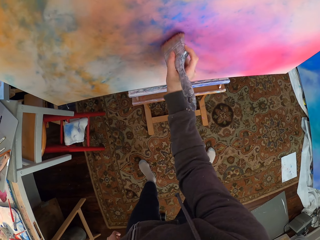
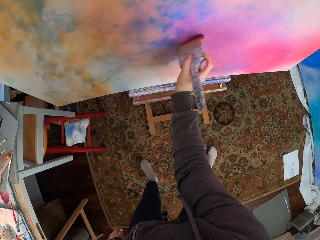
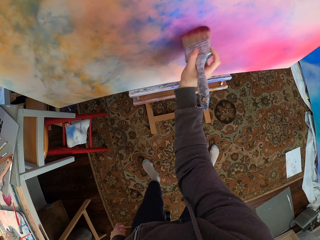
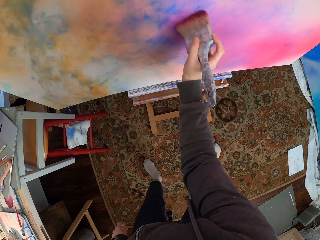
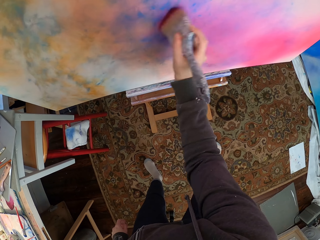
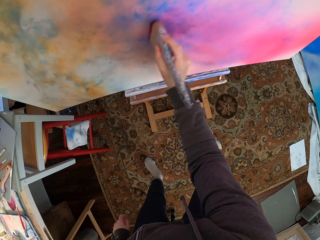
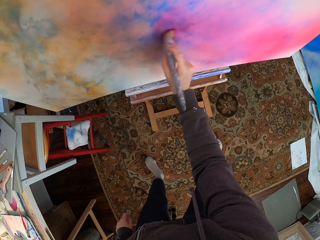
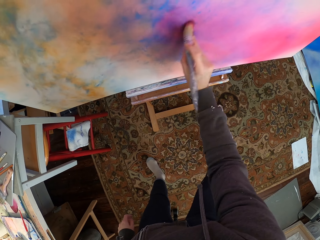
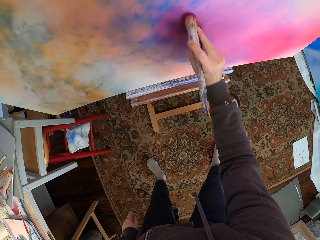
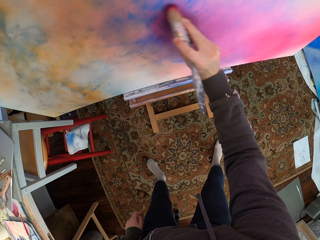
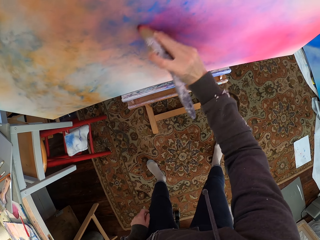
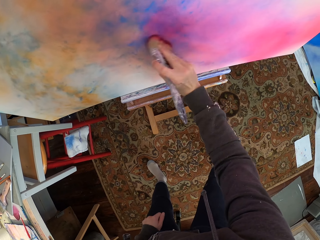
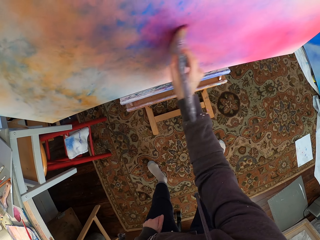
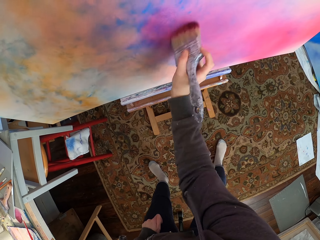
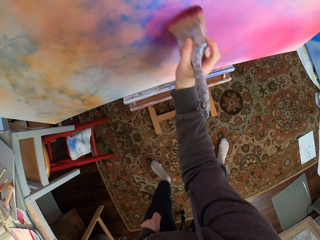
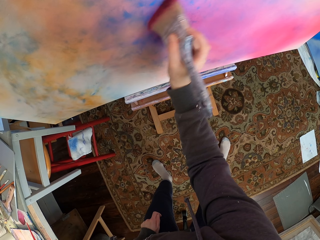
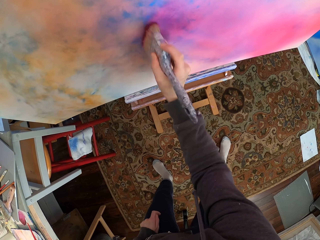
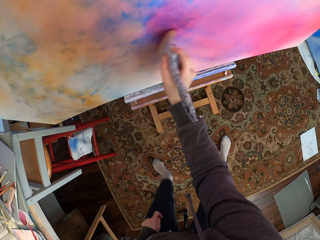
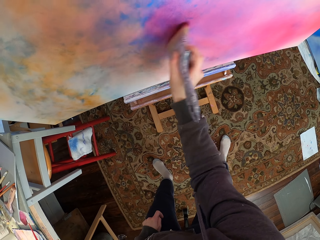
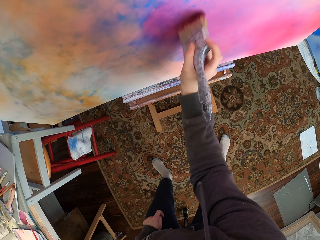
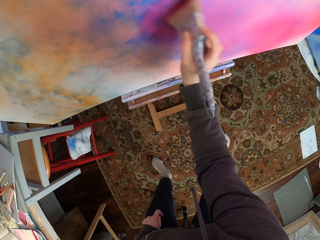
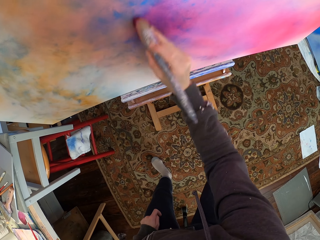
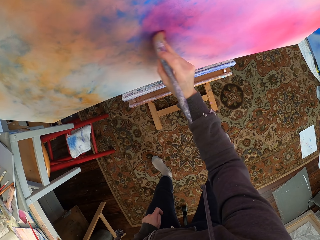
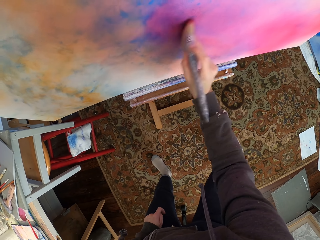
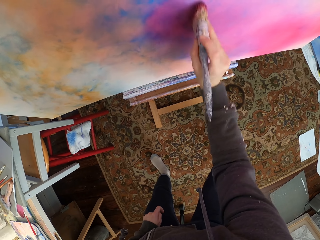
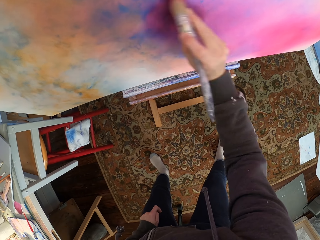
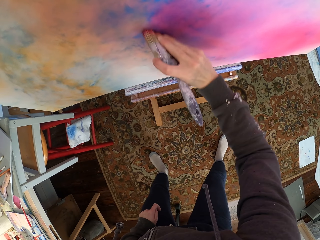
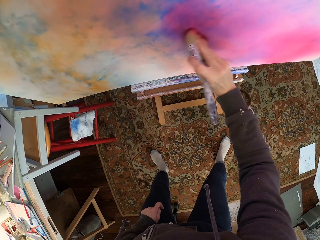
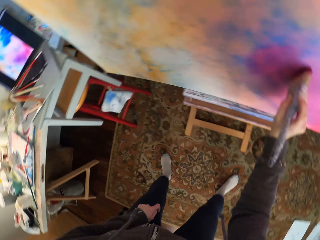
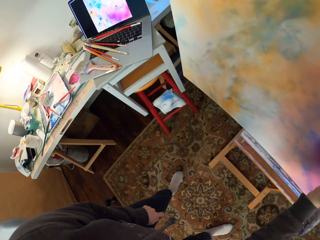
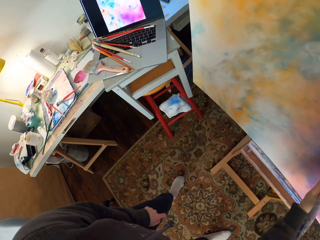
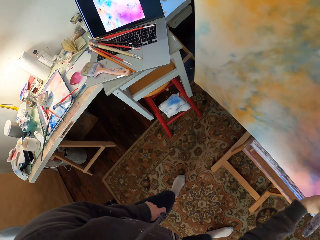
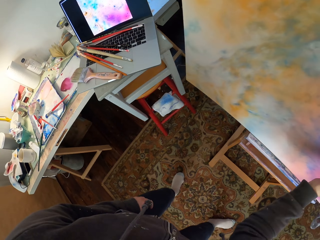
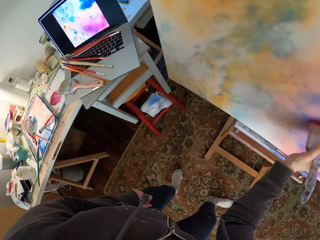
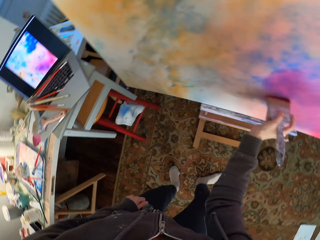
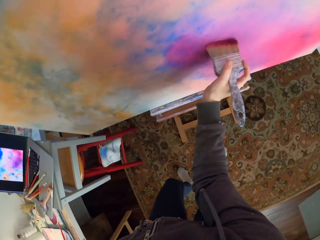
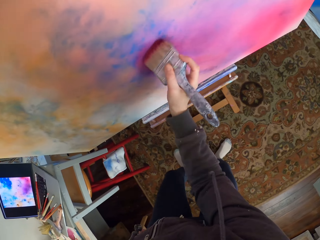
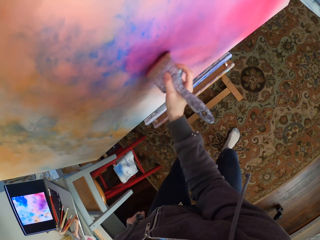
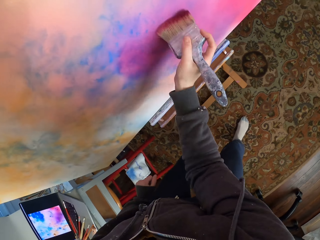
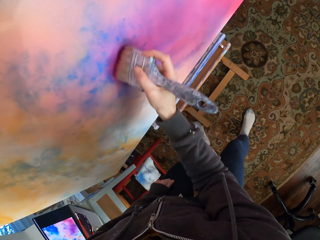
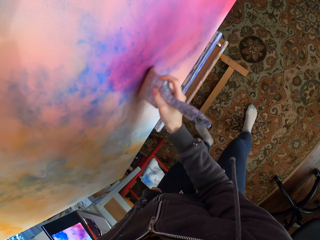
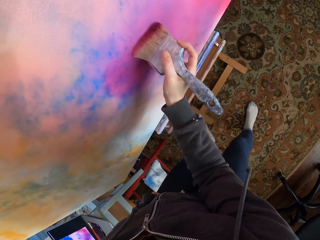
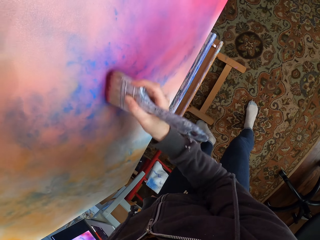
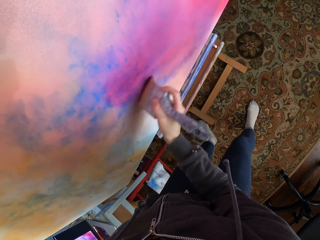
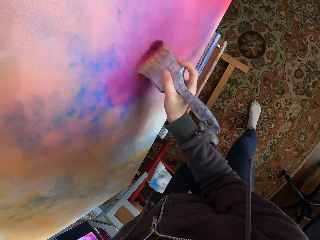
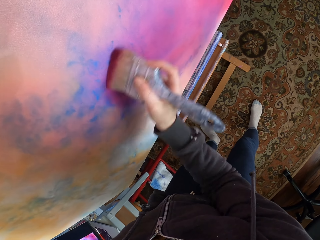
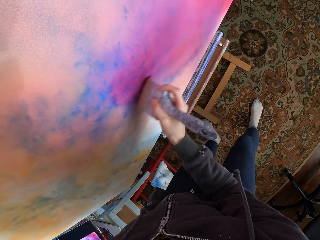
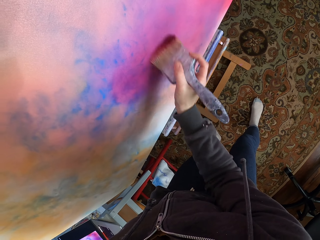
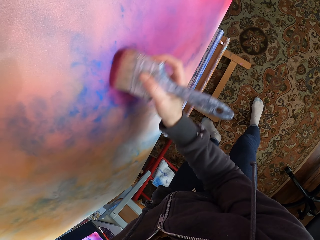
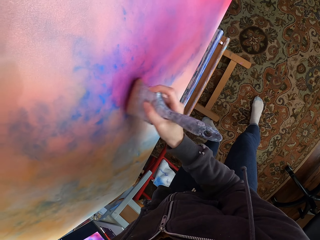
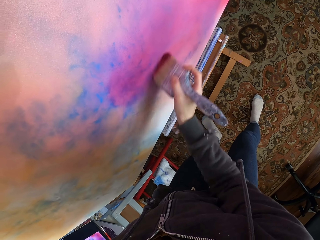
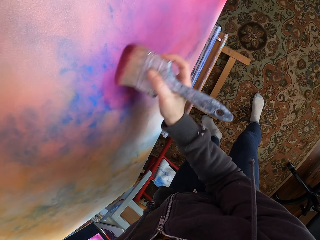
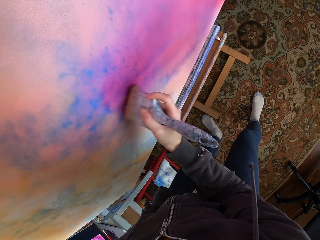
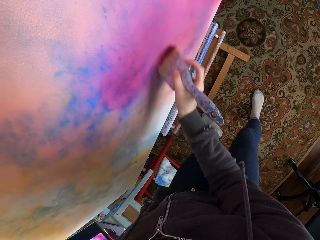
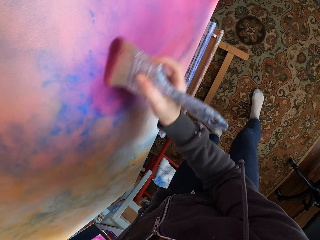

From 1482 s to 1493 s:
The camera wearer looks at the laptop. They look at the canvas.

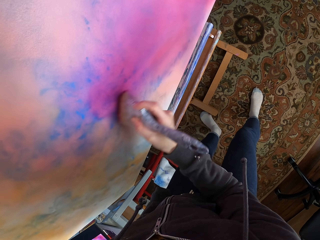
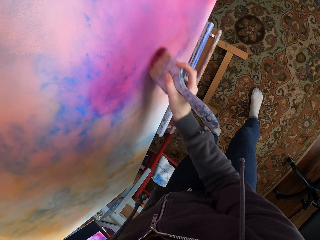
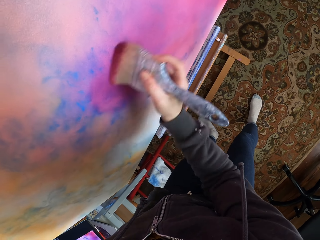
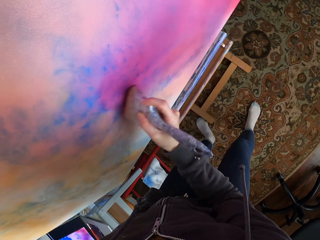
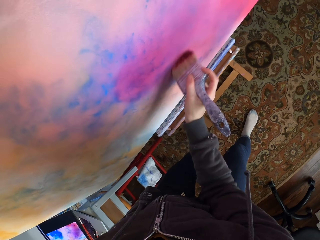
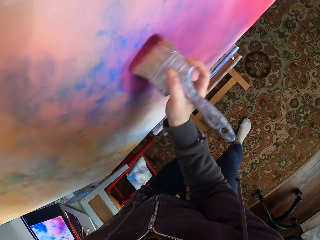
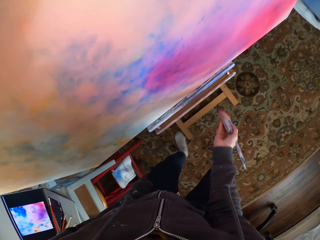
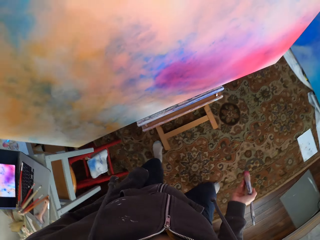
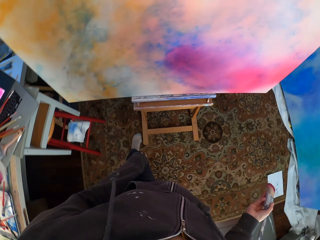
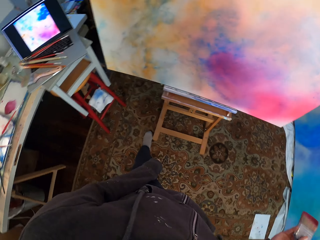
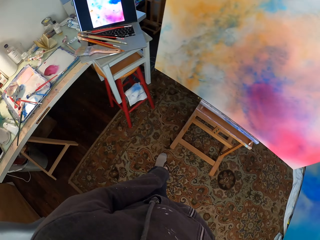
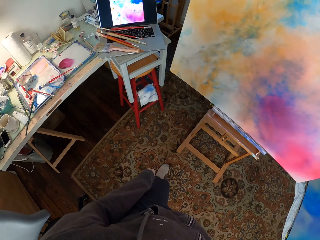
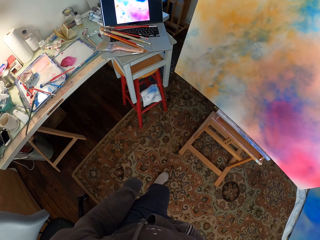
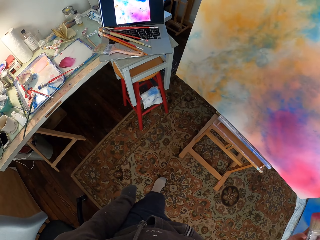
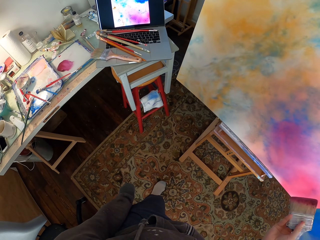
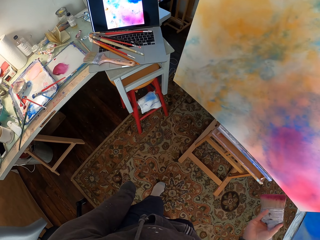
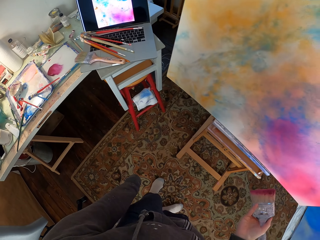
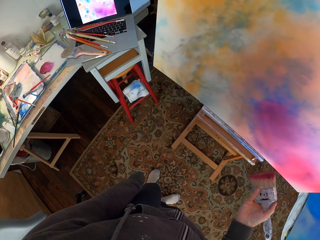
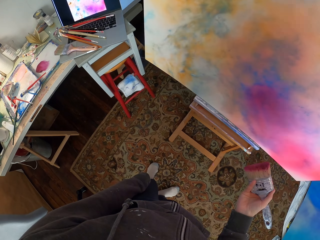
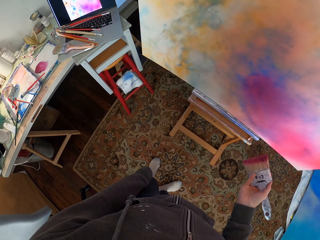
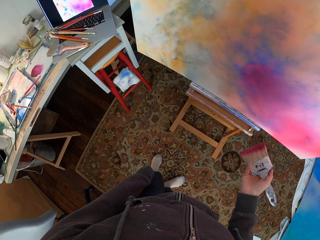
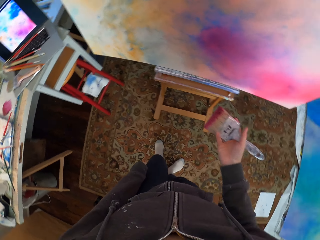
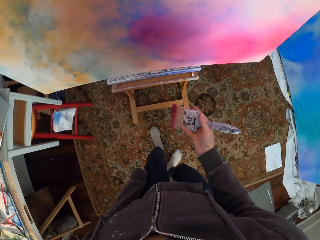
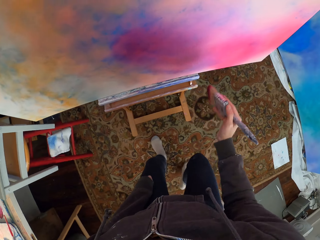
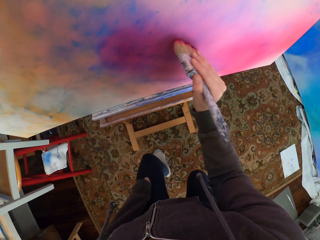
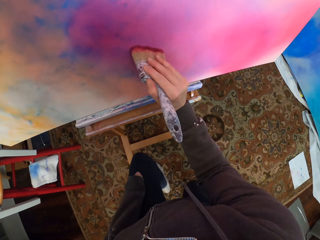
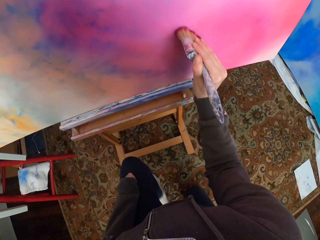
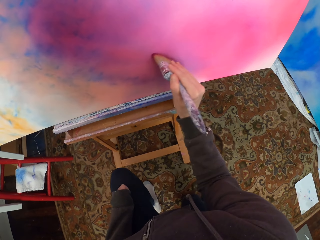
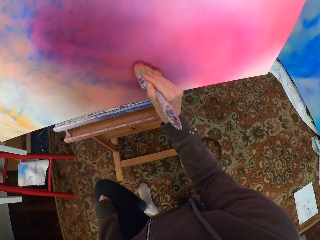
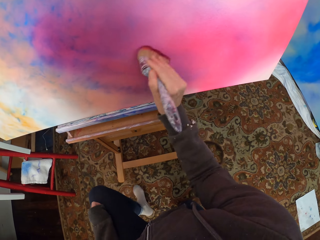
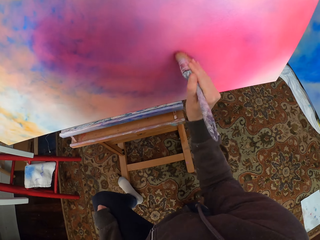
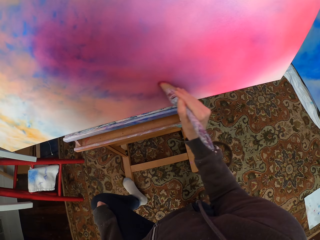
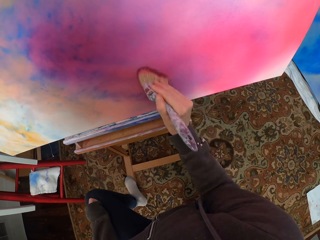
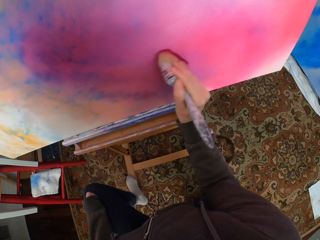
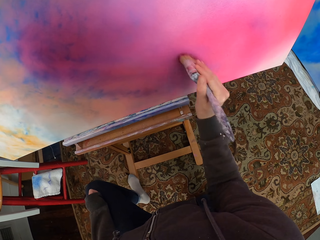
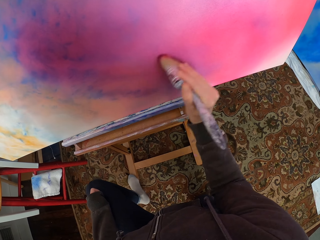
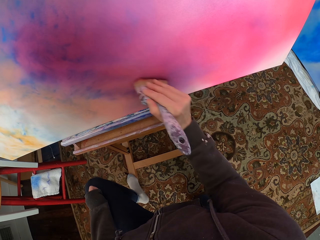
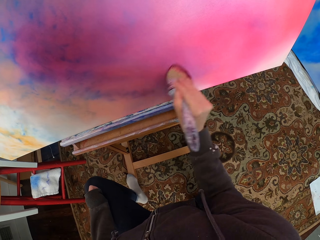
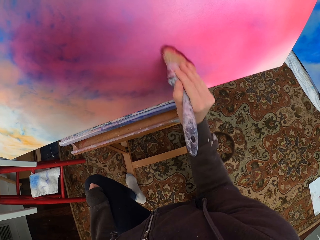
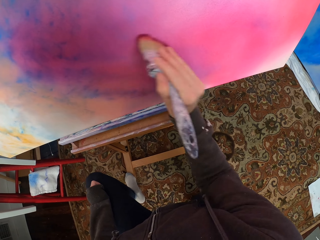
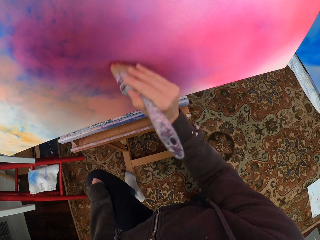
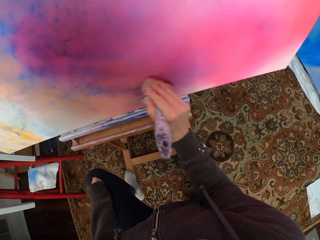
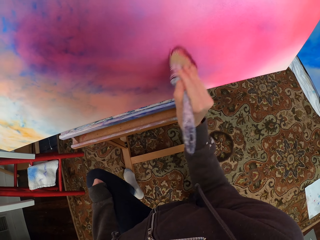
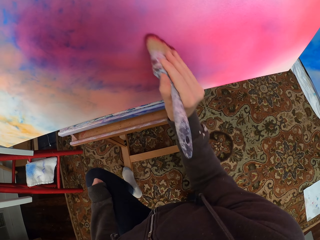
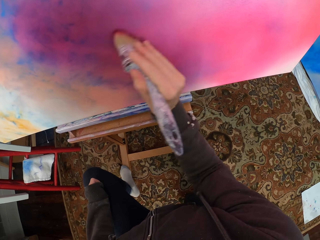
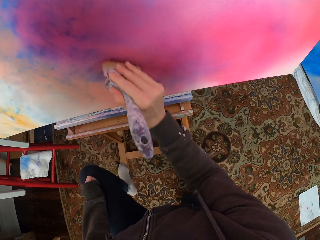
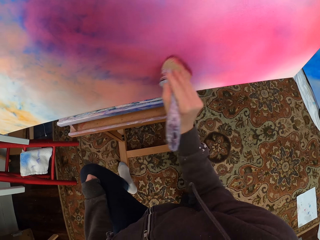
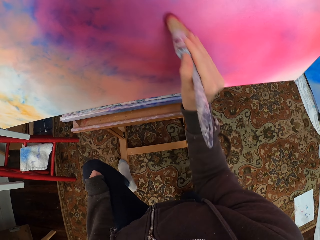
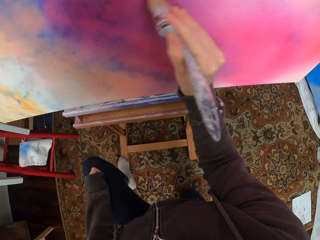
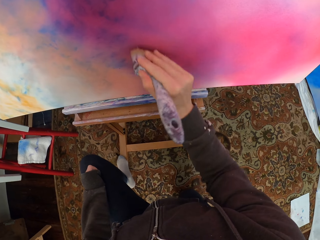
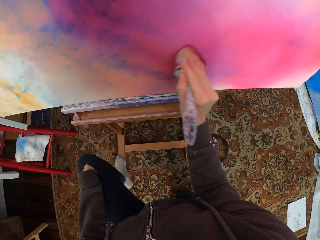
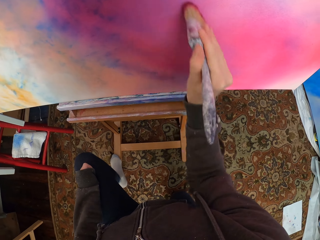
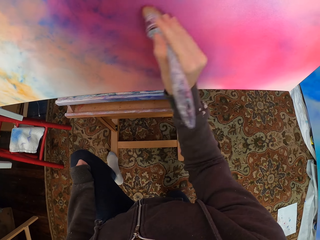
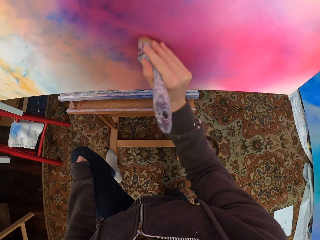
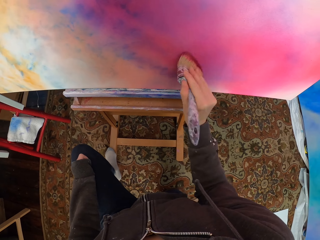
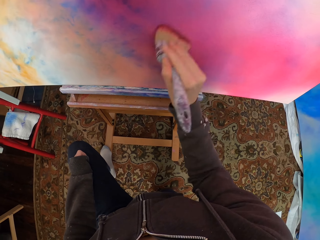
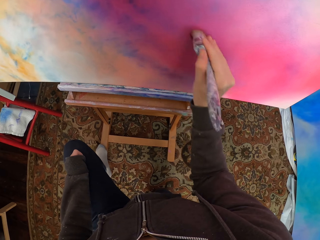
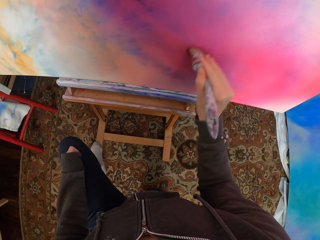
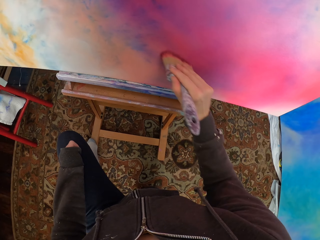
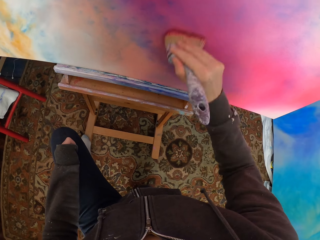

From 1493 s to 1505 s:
The camera wearer looks around. She looks at the laptop. She bends on her knees. She paints the canvas.
